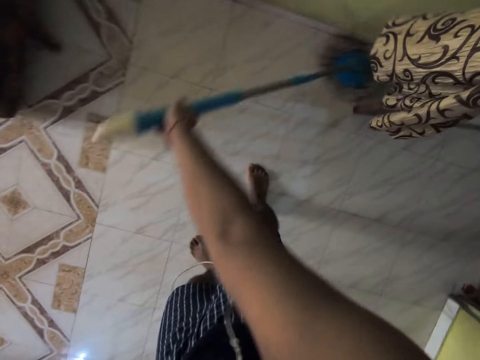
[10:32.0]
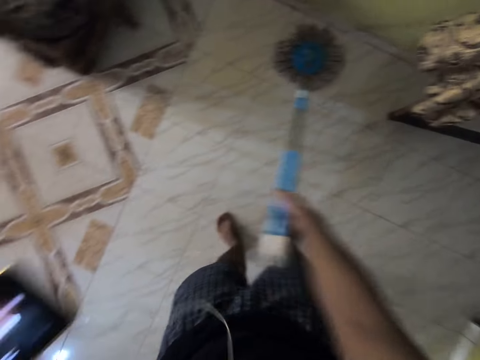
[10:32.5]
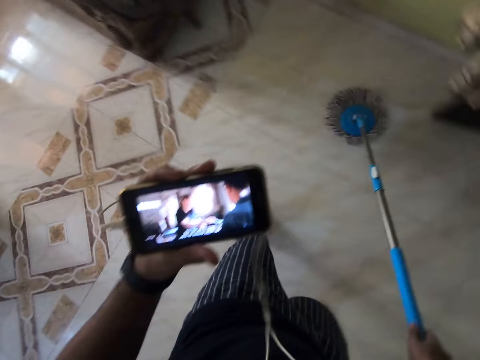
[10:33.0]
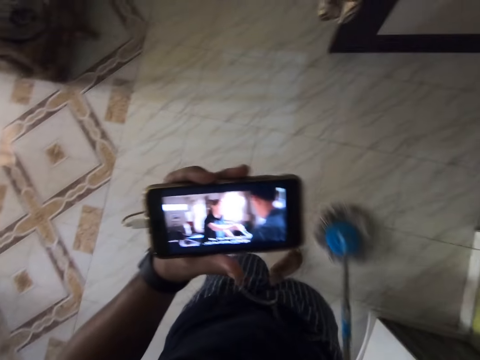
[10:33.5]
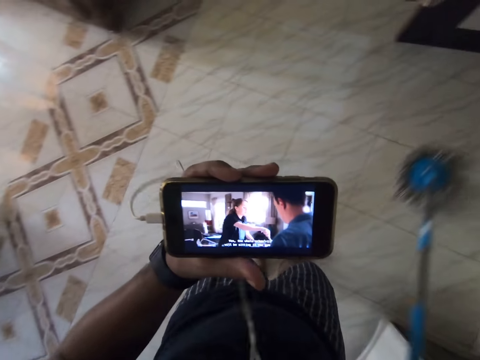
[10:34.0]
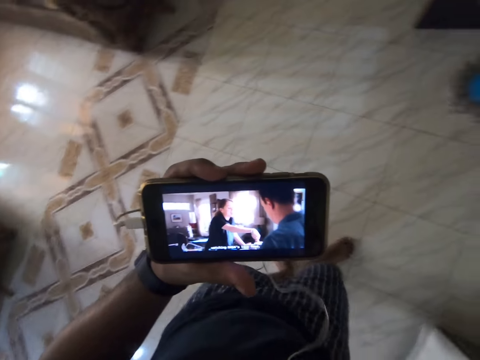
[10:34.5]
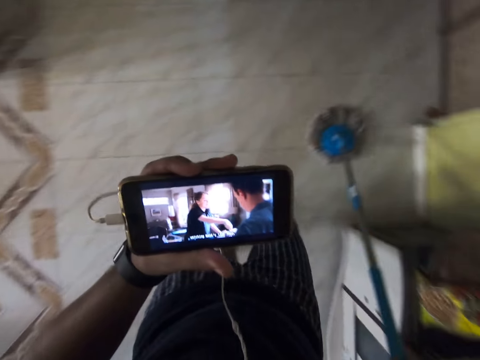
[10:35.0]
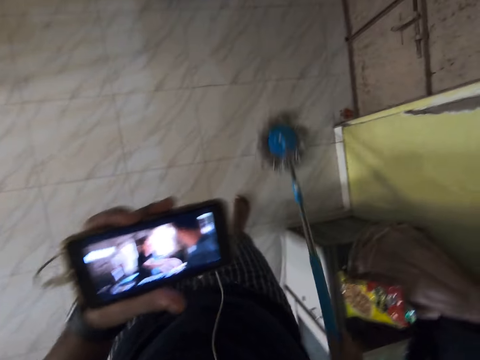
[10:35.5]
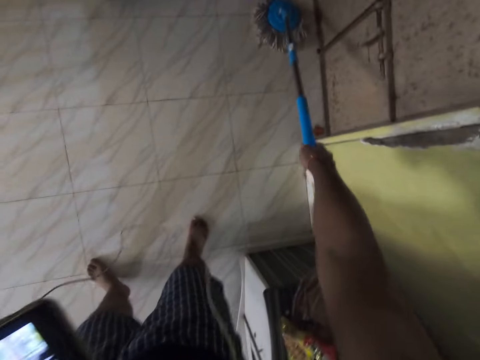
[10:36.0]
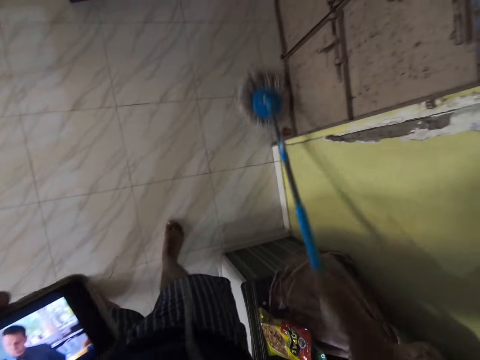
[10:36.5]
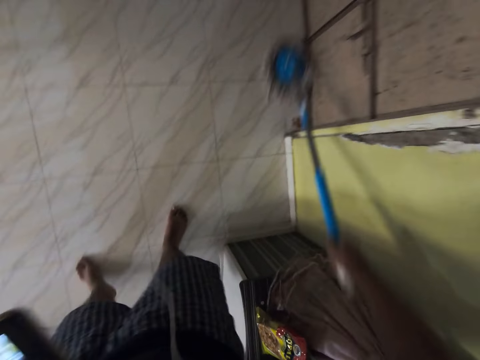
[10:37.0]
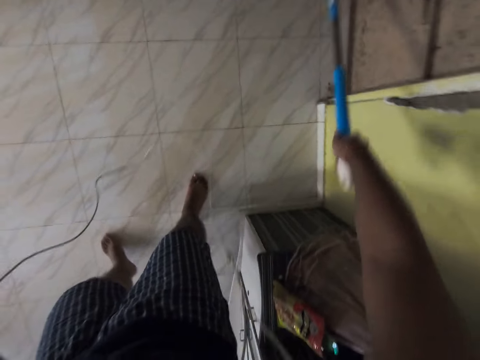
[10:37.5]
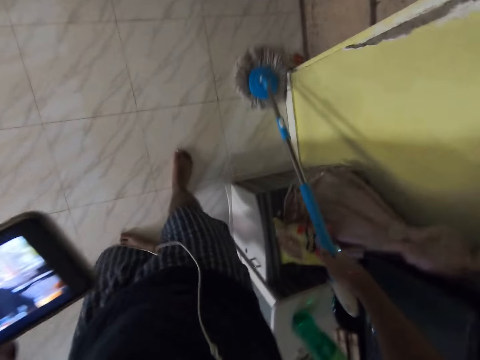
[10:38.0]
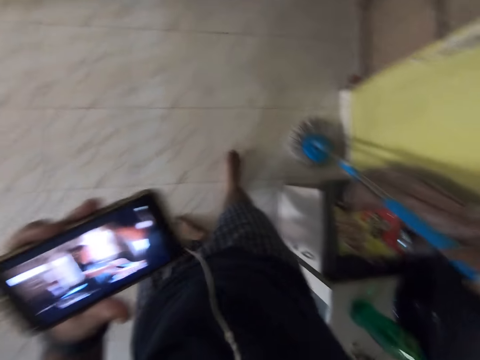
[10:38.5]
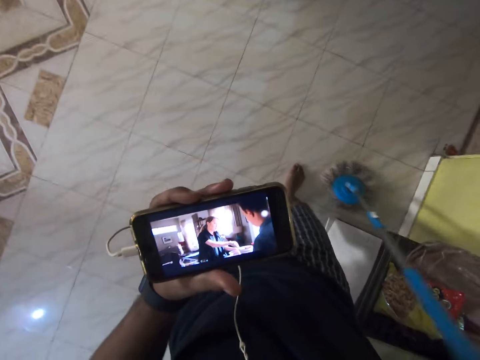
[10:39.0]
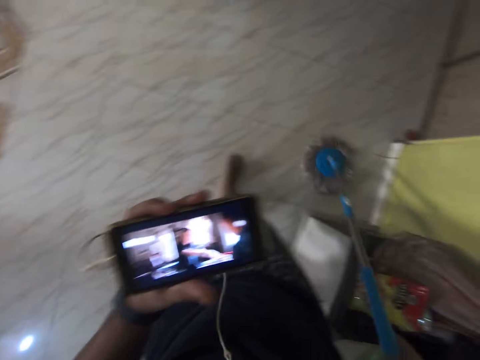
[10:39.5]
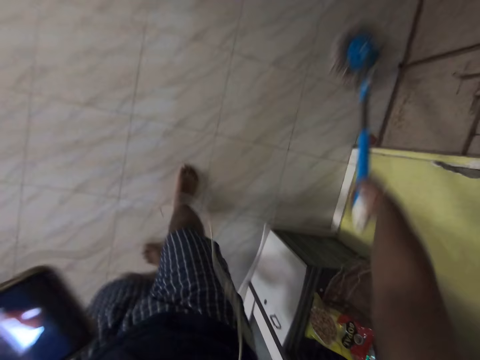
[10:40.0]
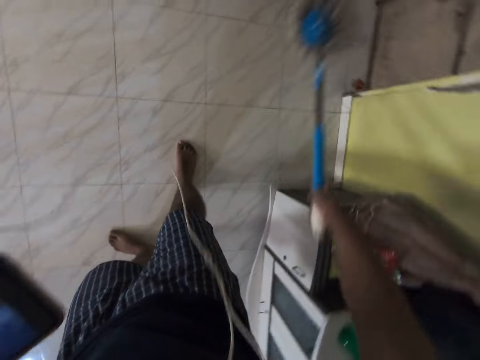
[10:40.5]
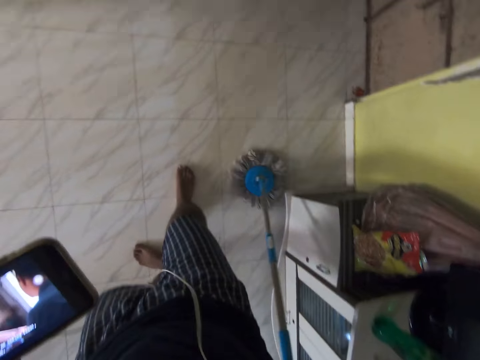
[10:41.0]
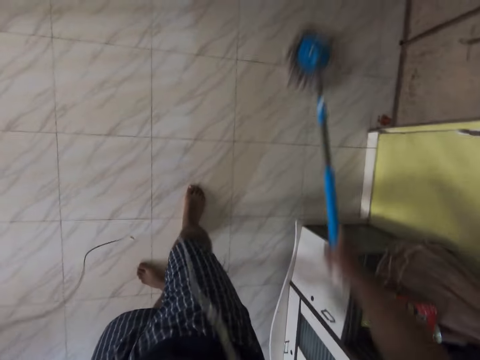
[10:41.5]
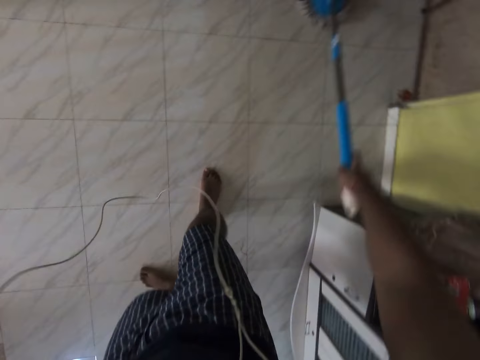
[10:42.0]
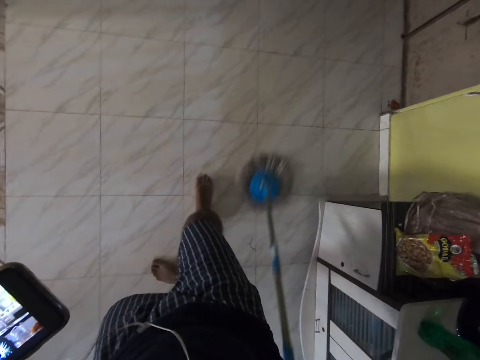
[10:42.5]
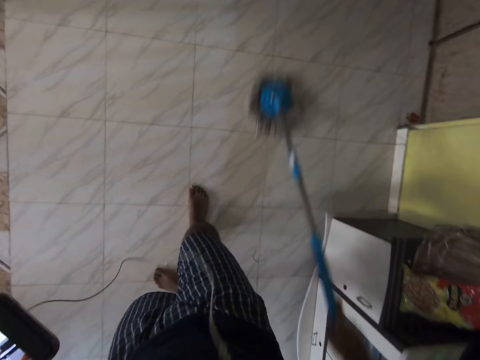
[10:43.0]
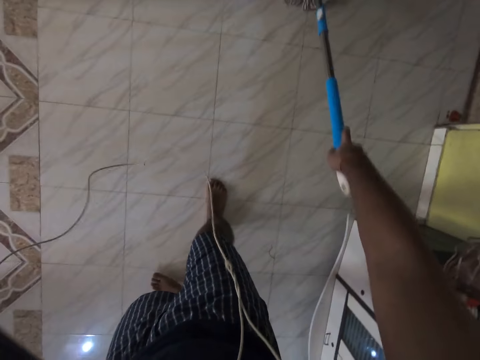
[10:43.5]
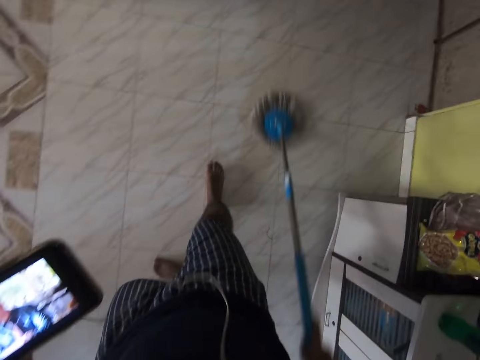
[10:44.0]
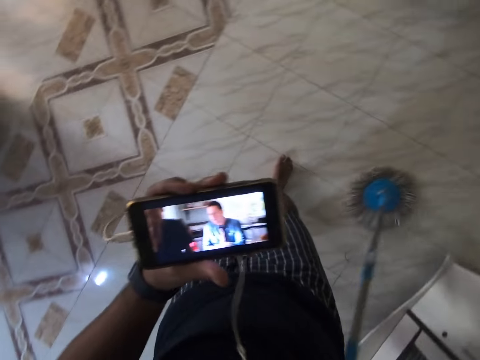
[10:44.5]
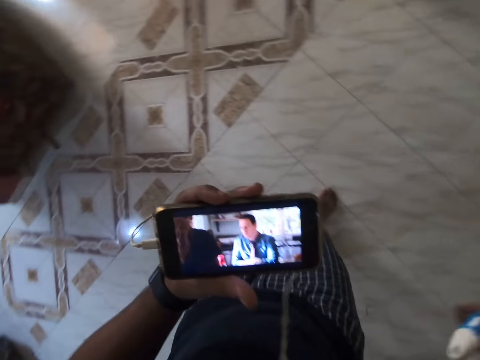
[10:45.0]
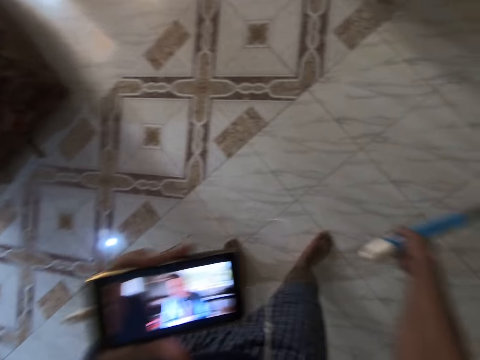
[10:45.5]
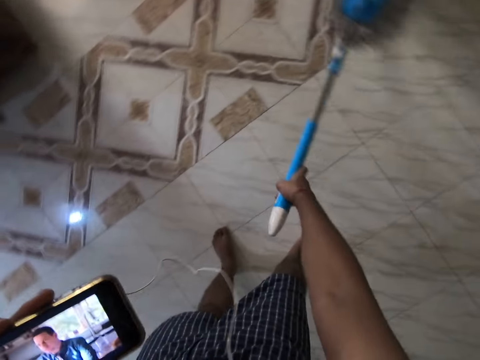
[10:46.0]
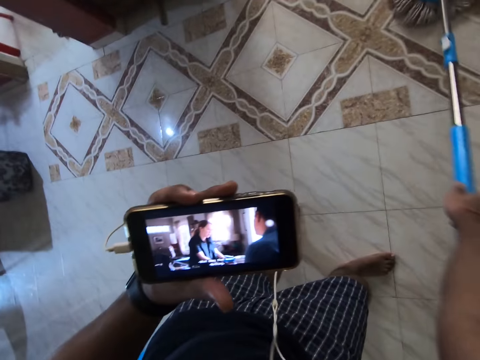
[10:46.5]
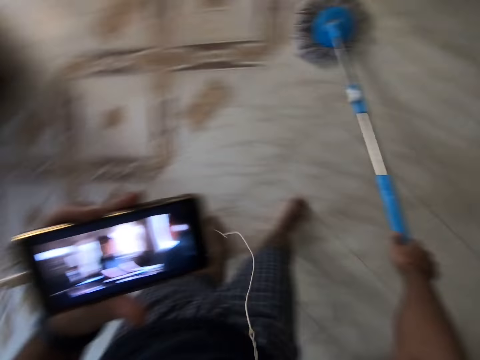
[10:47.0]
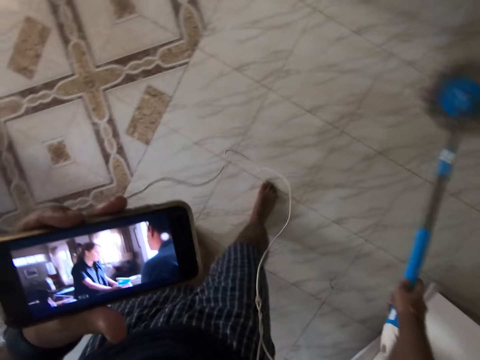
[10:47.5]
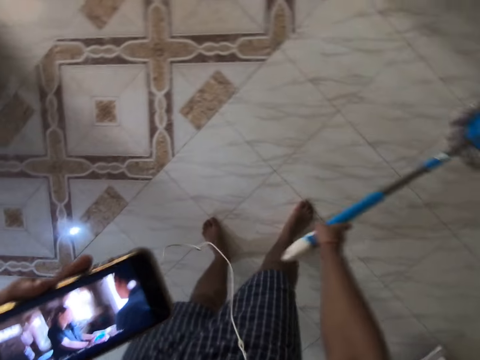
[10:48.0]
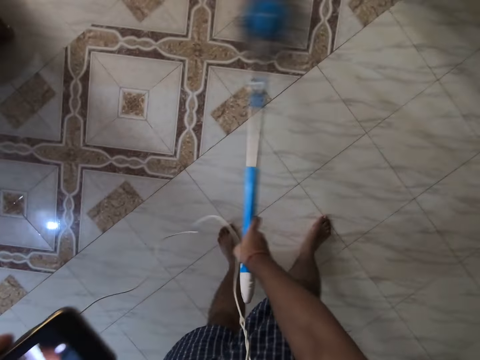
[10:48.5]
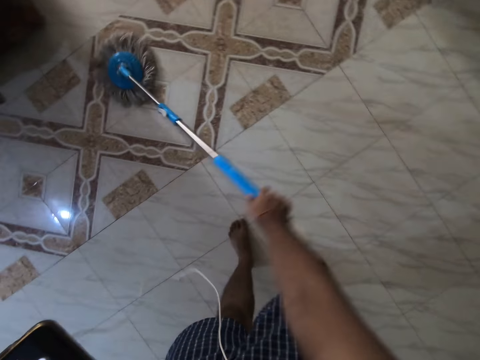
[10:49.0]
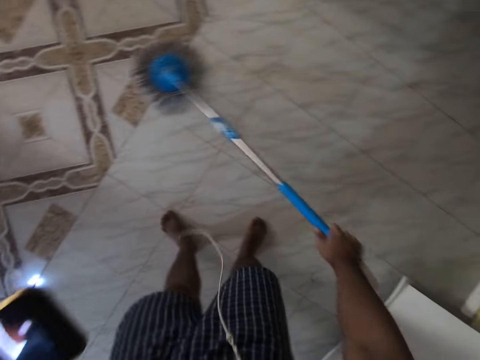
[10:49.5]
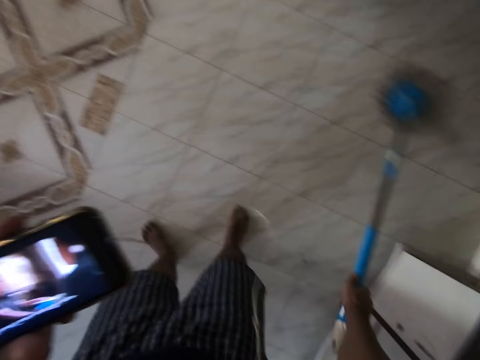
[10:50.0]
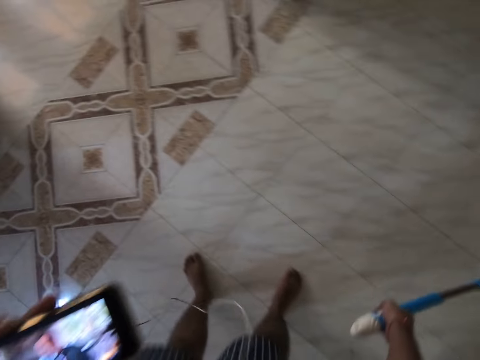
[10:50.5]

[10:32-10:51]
The camera wearer watches via the phone. They clean the floor with a mop in the room. They watch the phone. They watch via the phone. They mop the room.

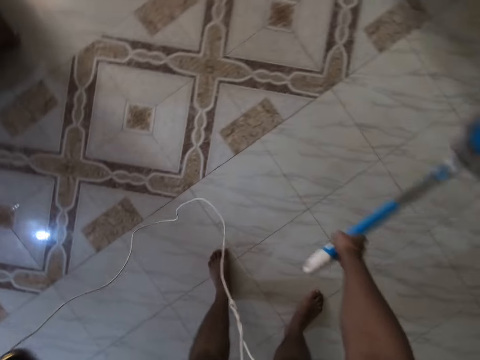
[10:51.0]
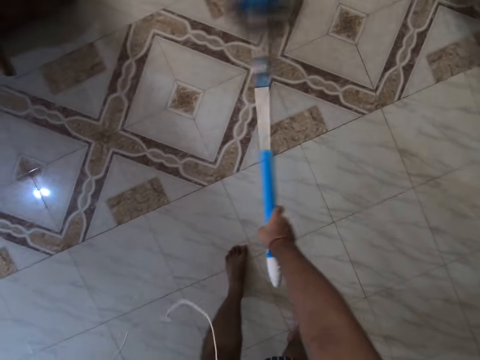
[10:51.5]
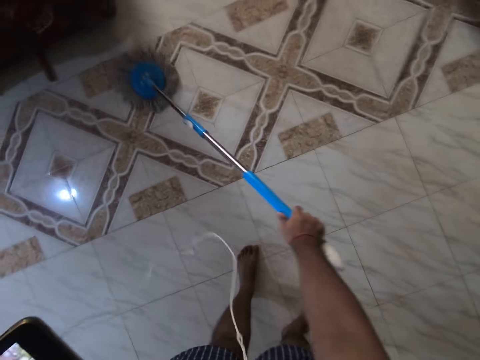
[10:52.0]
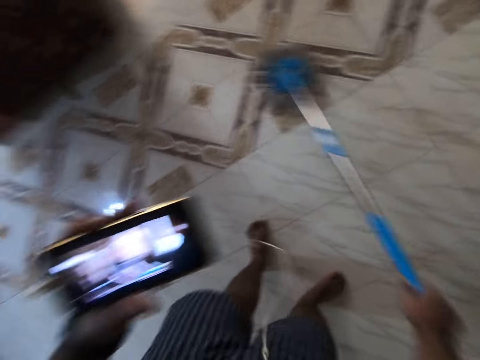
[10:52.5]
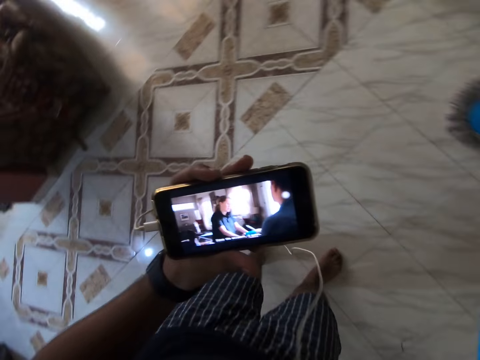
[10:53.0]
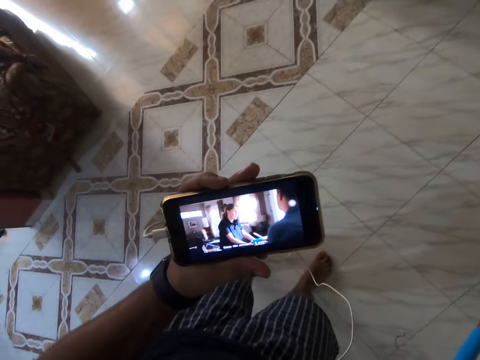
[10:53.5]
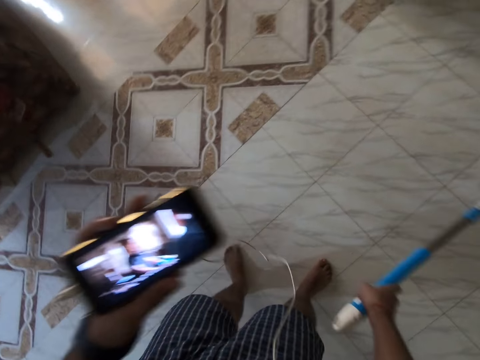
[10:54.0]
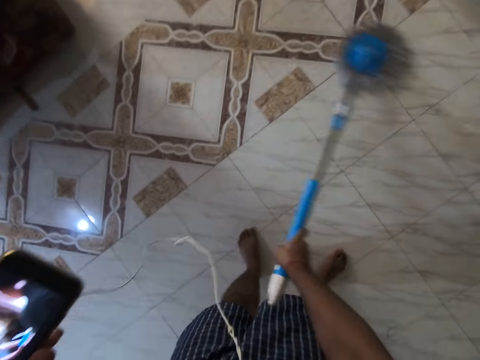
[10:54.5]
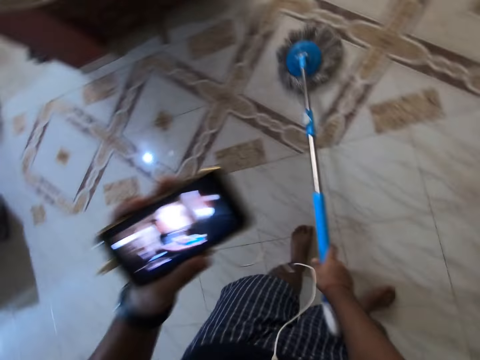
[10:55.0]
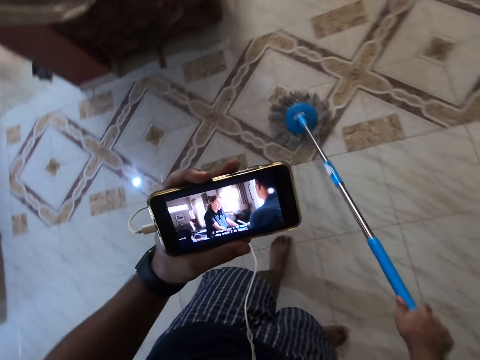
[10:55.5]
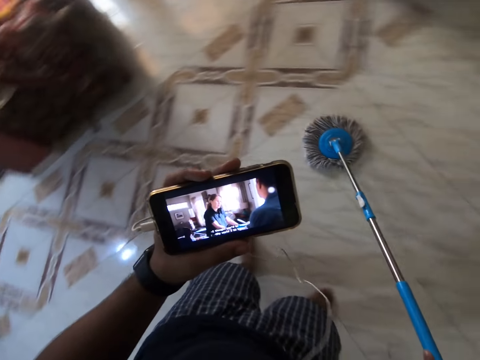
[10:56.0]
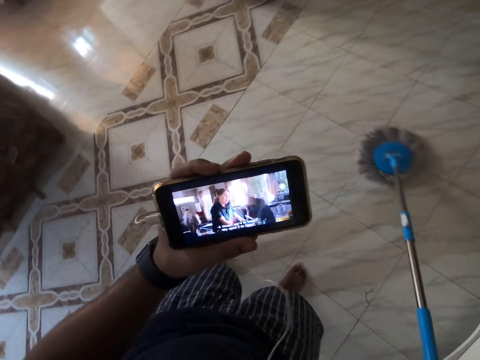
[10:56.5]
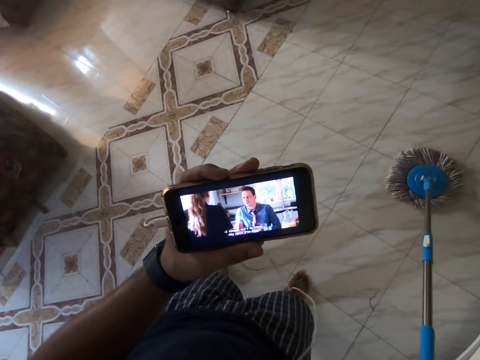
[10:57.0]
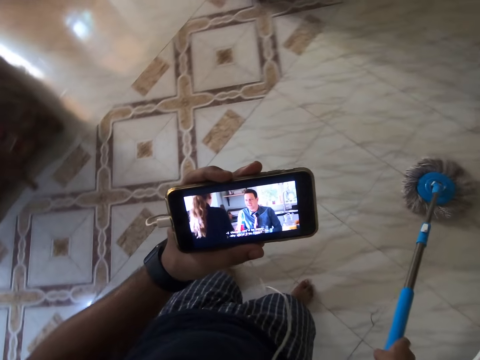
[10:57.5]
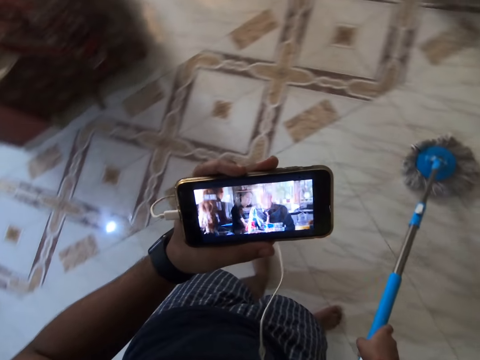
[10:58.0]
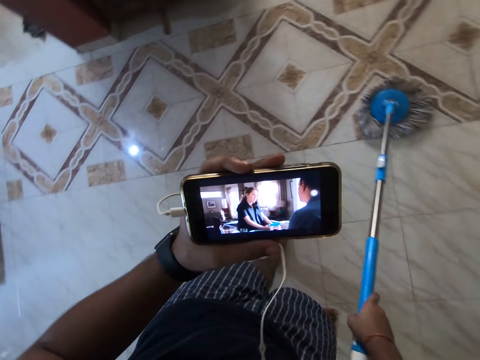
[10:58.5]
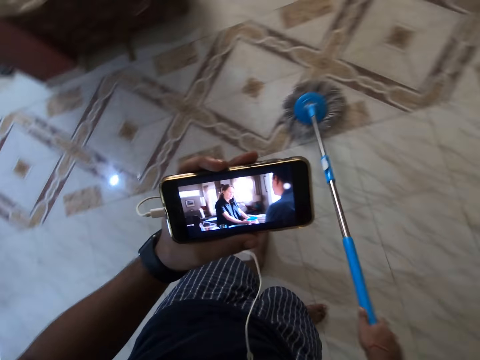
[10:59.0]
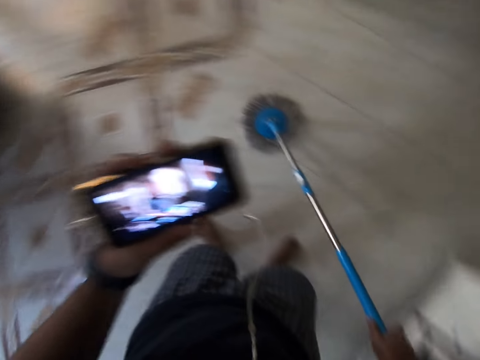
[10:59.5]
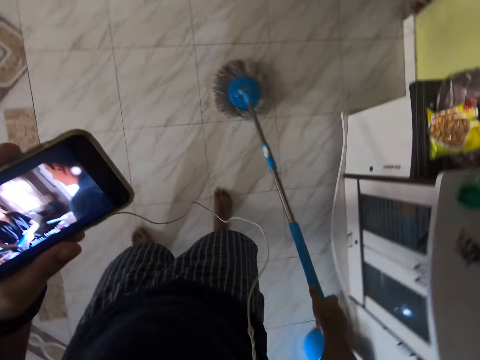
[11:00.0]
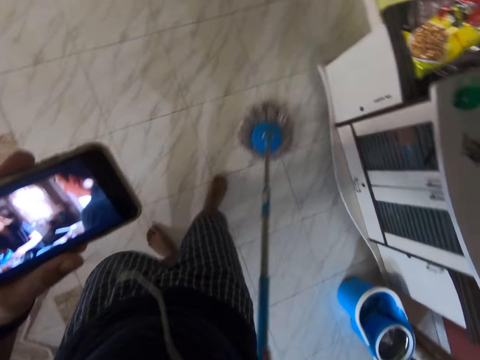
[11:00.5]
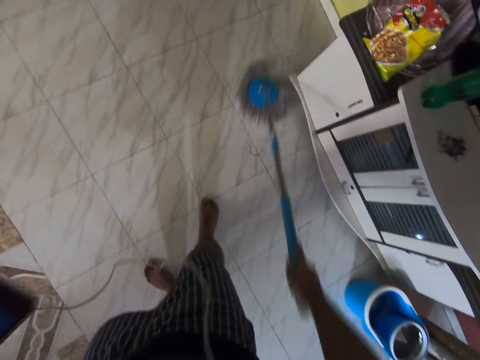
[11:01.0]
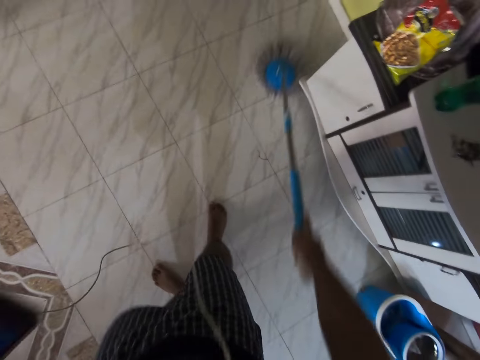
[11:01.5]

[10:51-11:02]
The camera wearer watches via the phone. They mop the room.
